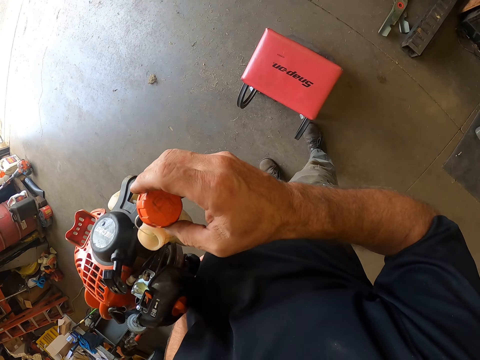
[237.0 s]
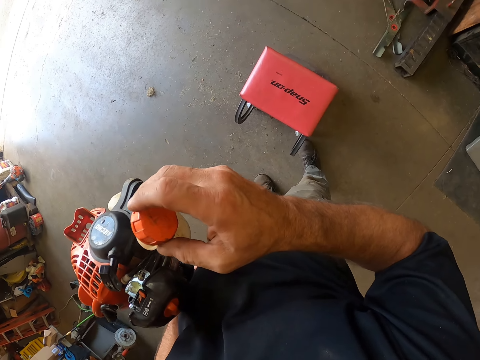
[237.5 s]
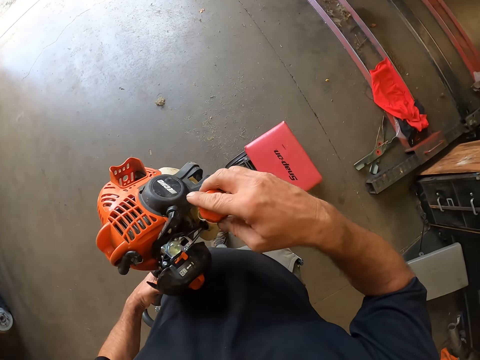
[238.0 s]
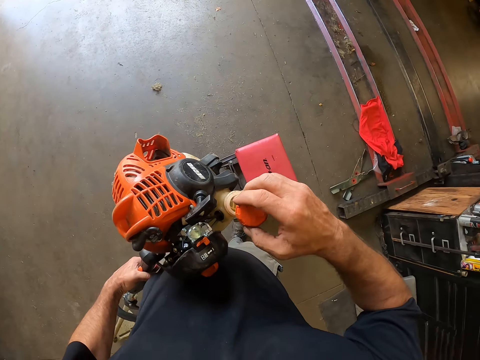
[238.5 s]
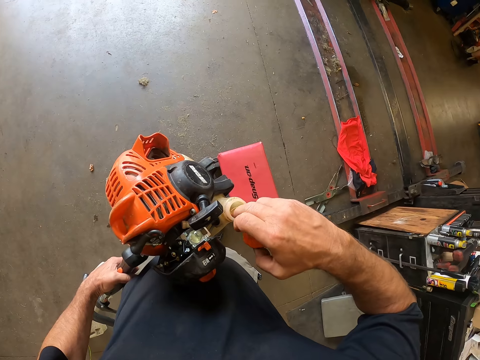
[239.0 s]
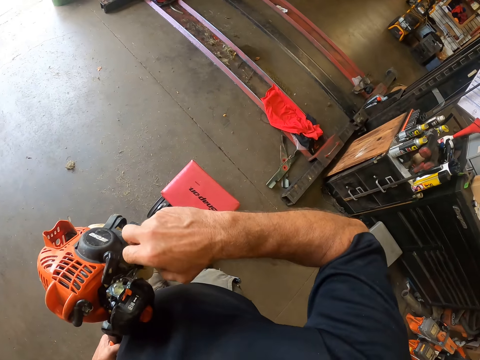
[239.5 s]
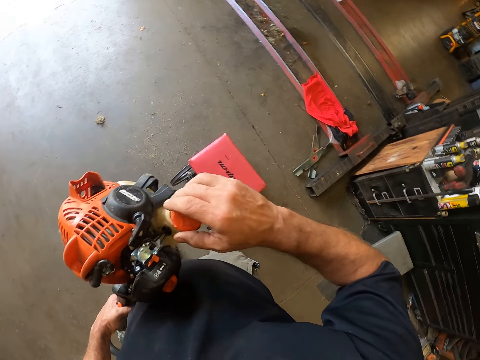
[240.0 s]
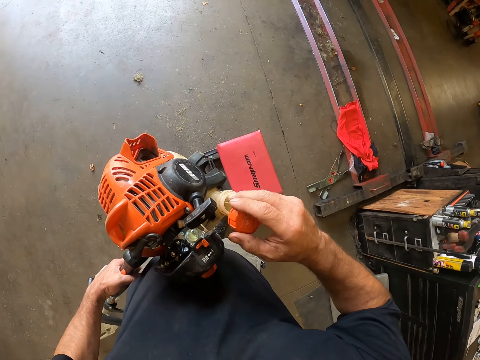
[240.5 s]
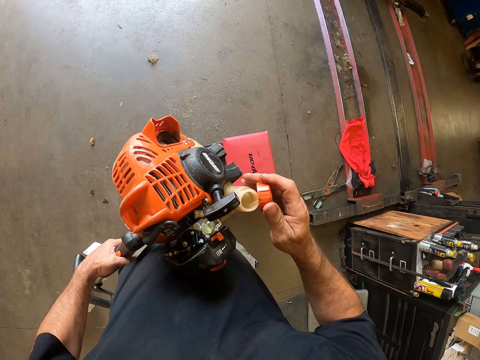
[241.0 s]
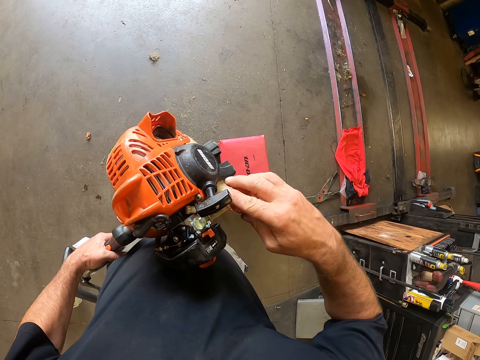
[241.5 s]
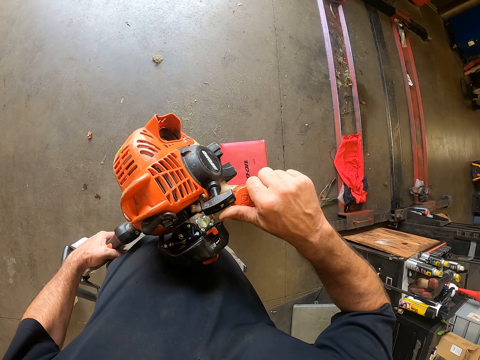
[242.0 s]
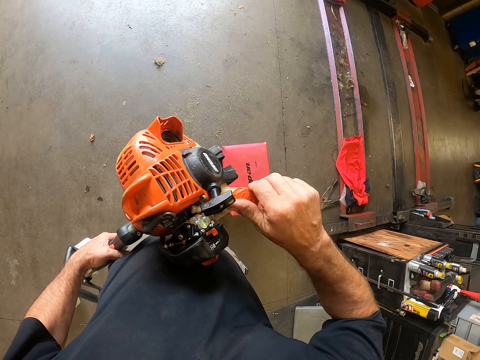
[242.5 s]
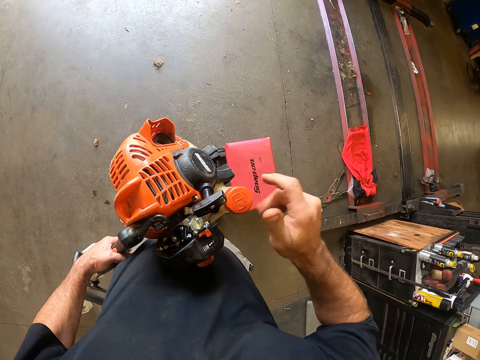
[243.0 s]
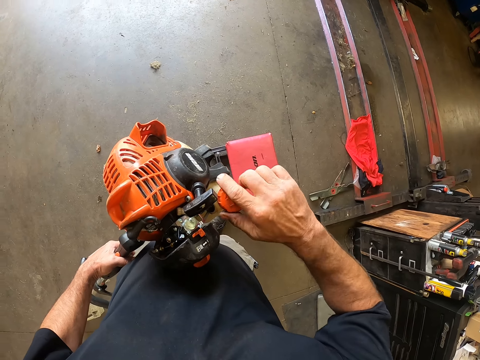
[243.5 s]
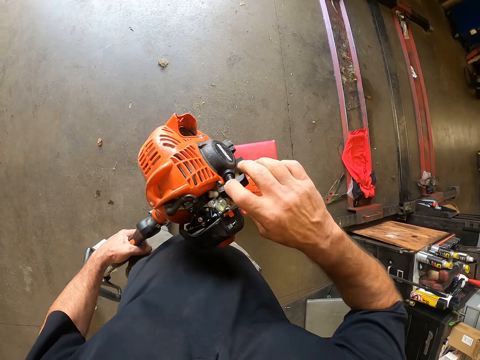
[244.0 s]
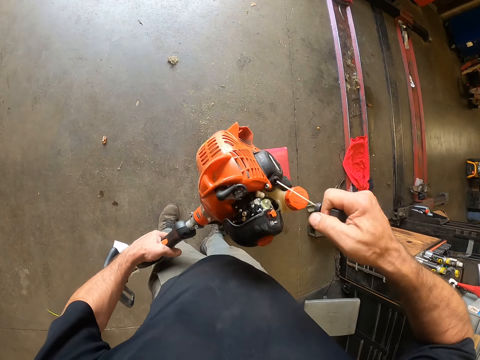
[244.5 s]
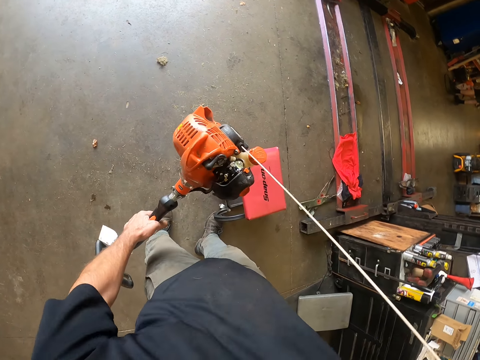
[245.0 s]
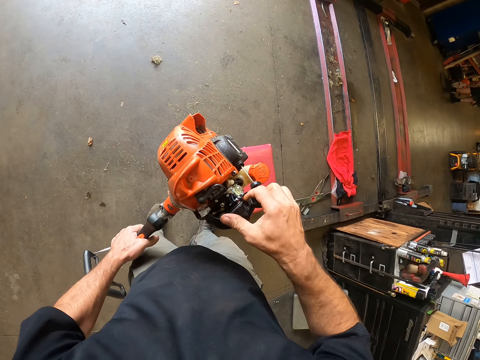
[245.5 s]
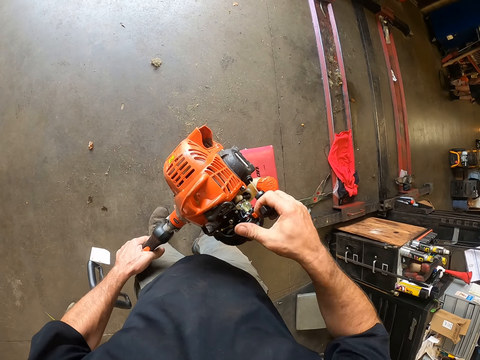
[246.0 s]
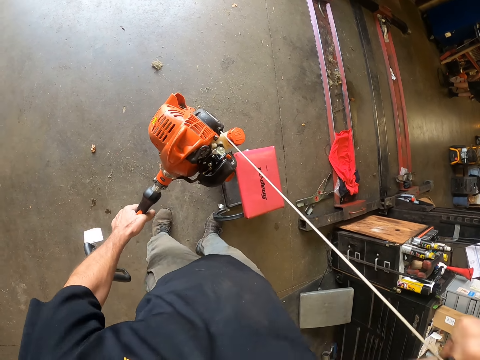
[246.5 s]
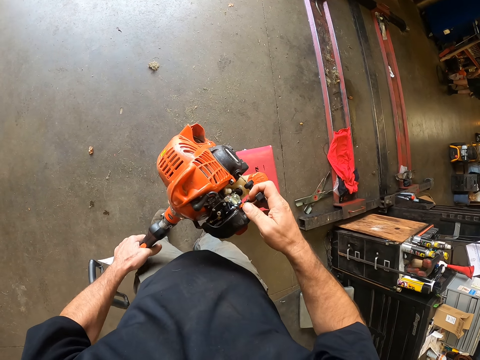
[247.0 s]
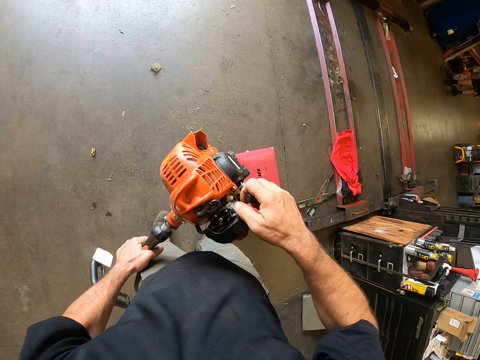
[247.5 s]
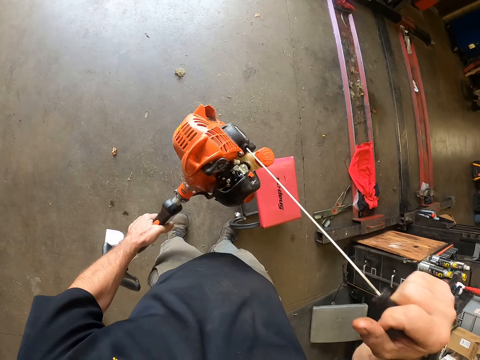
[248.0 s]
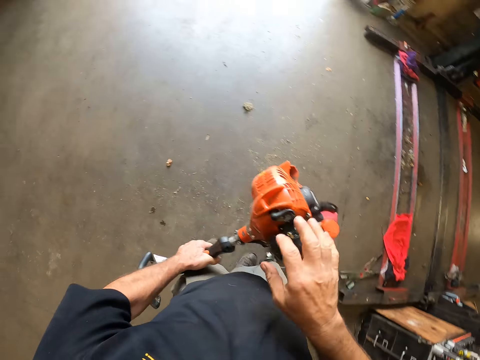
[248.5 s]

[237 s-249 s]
The camera wearer places another finger of his right hand into the fuel tank of the grass trimmer. He covers the fuel tank of the grass trimmer with the cap in his right hand. He pulls the starter handle of the grass trimmer with his right hand. He pushes the first switch of the grass trimmer with his right hand.

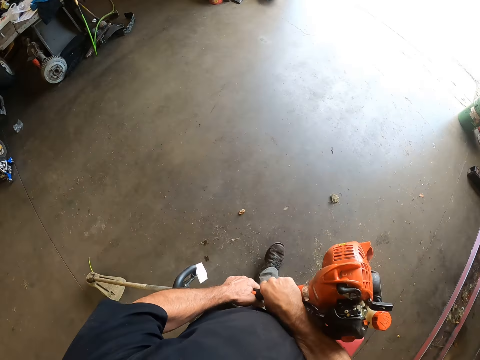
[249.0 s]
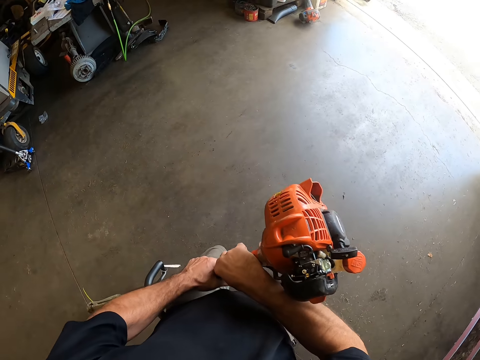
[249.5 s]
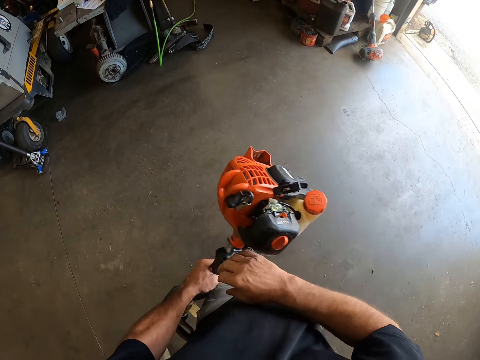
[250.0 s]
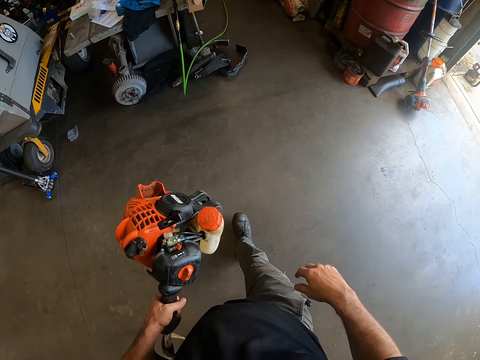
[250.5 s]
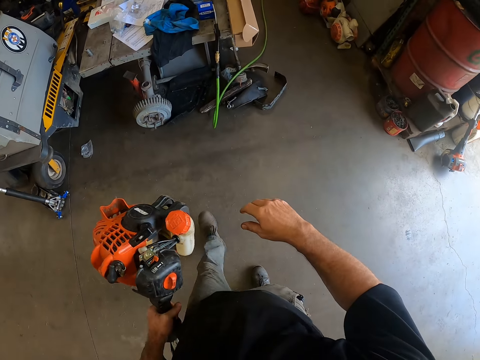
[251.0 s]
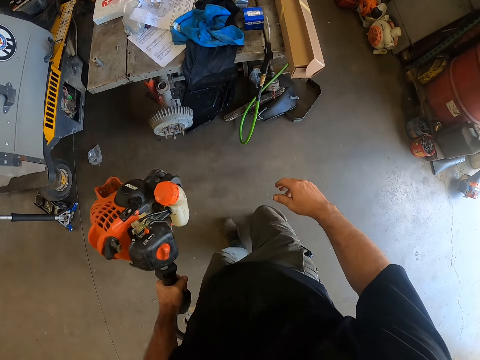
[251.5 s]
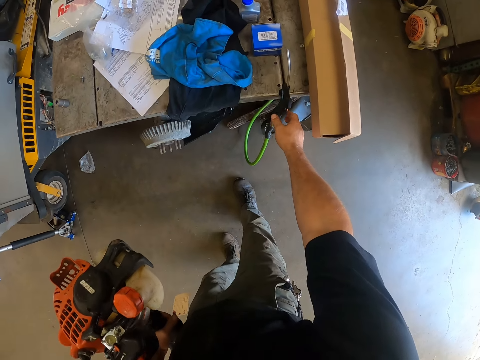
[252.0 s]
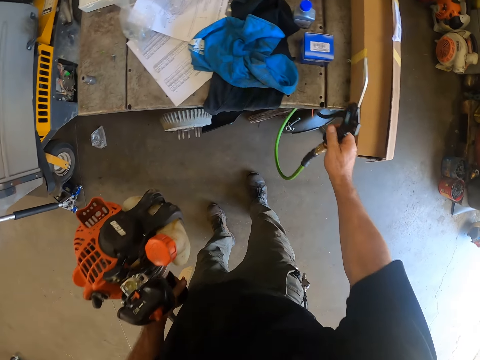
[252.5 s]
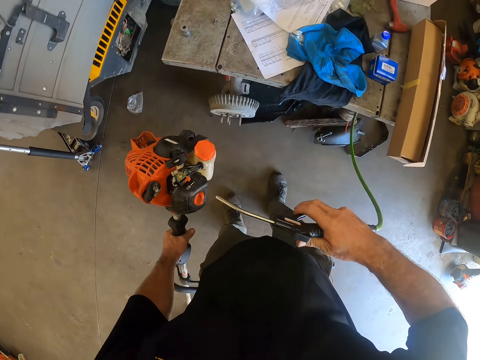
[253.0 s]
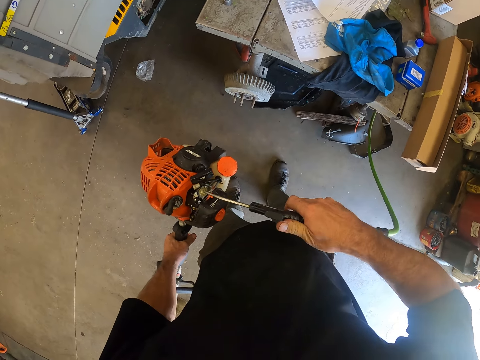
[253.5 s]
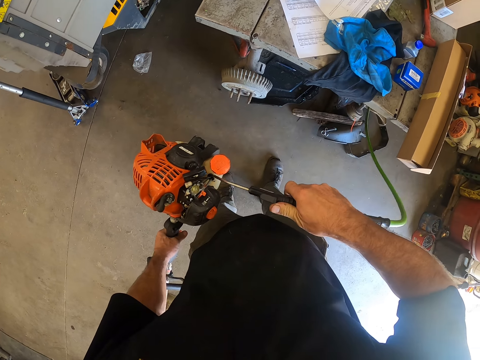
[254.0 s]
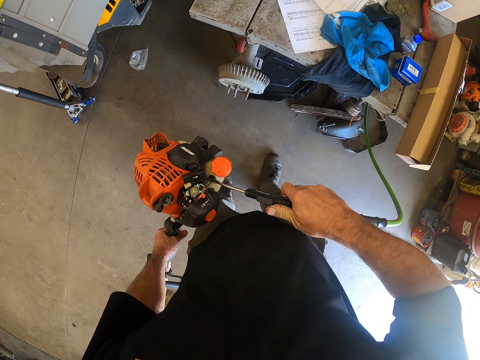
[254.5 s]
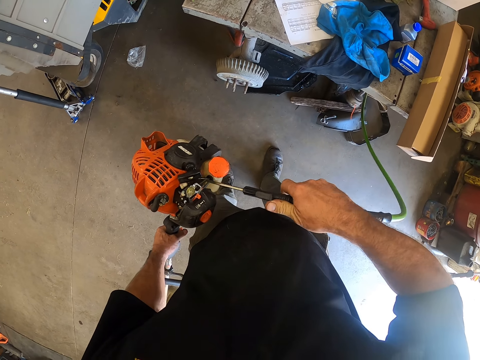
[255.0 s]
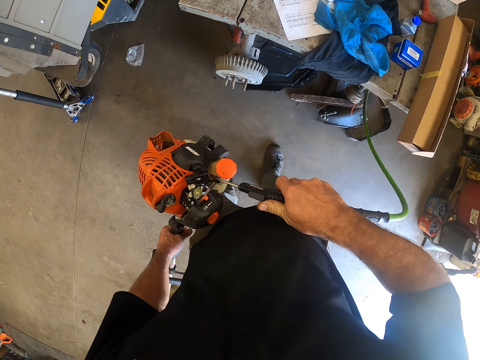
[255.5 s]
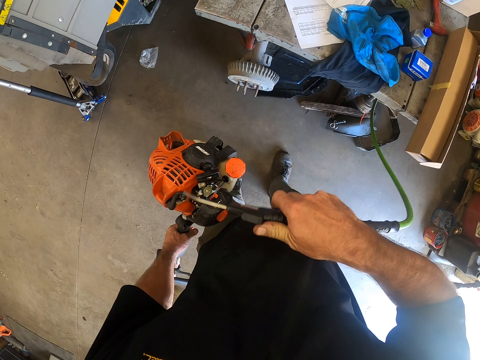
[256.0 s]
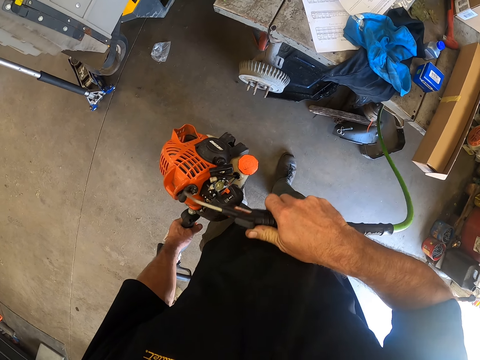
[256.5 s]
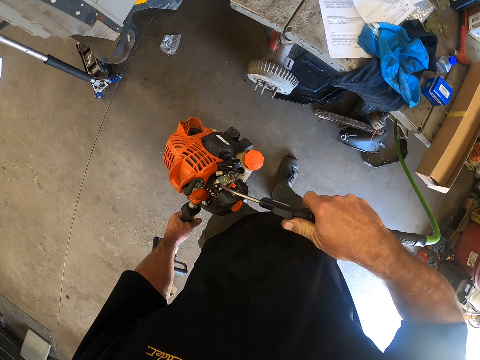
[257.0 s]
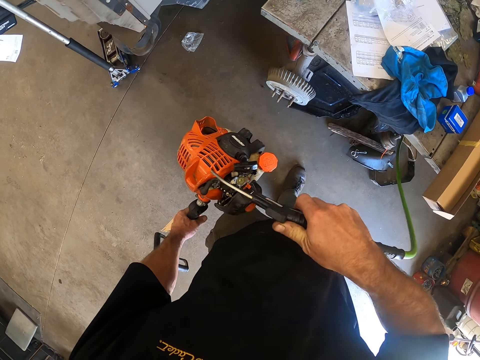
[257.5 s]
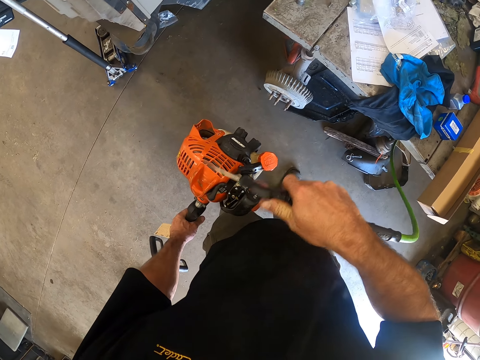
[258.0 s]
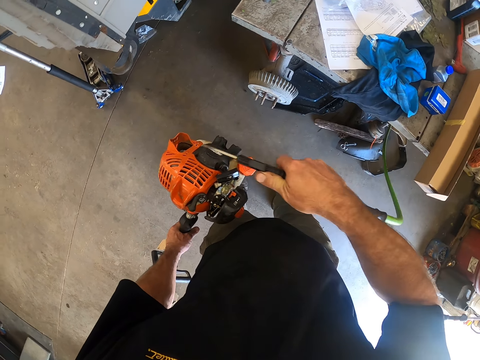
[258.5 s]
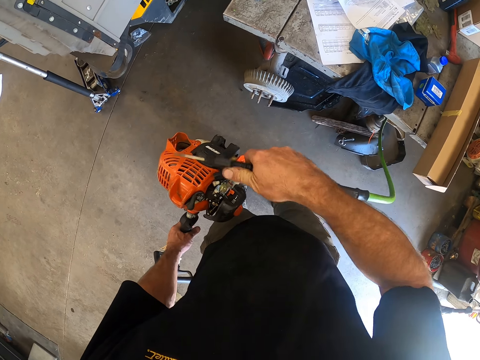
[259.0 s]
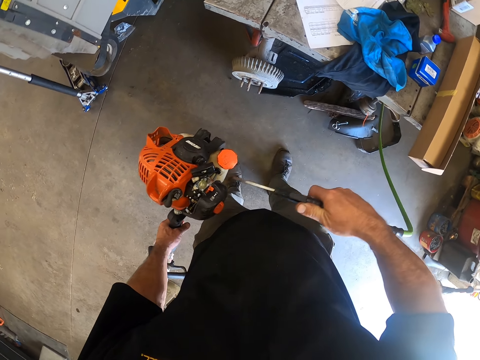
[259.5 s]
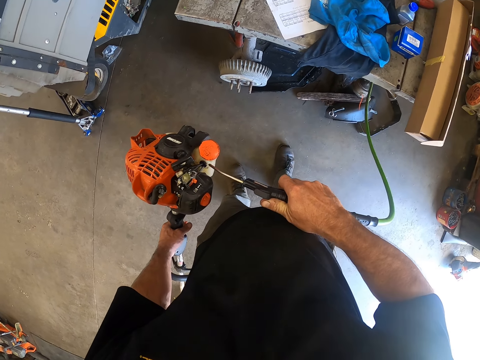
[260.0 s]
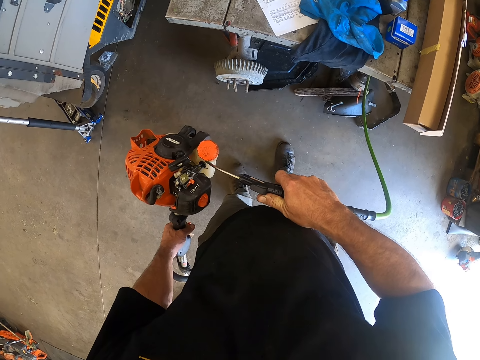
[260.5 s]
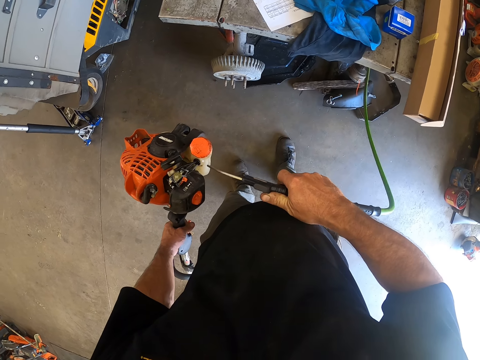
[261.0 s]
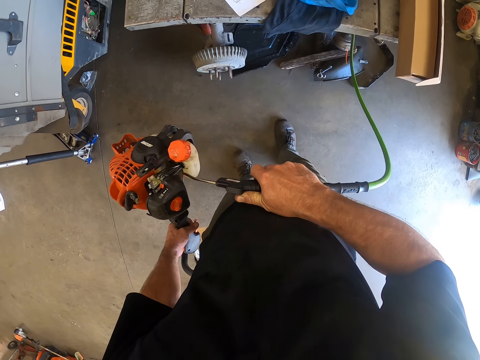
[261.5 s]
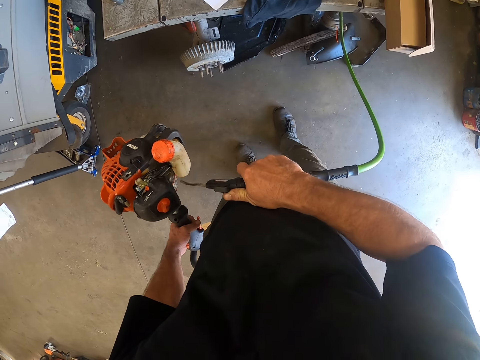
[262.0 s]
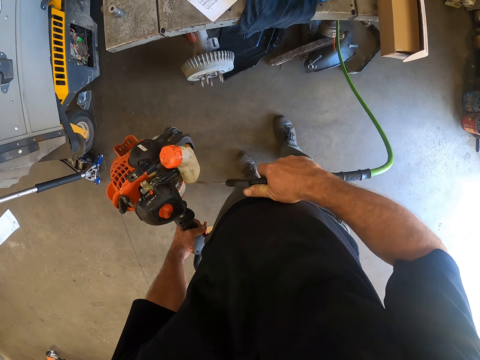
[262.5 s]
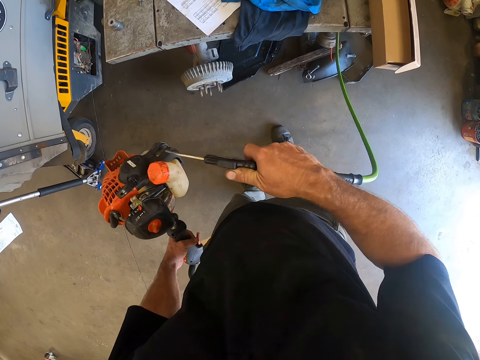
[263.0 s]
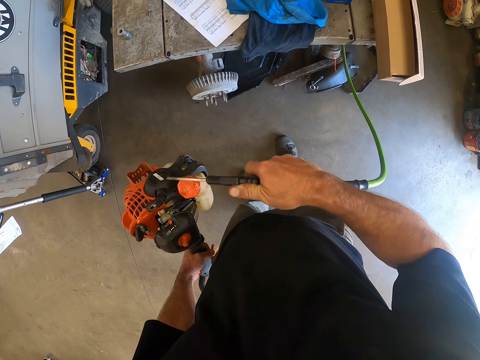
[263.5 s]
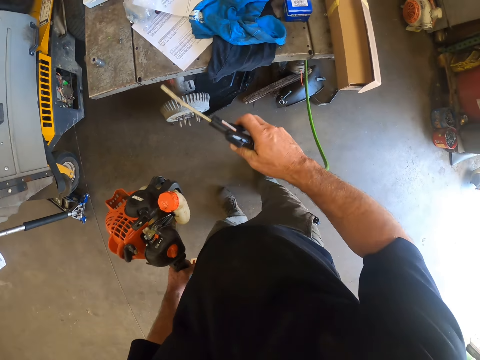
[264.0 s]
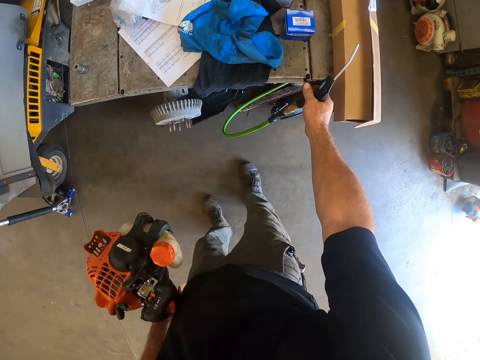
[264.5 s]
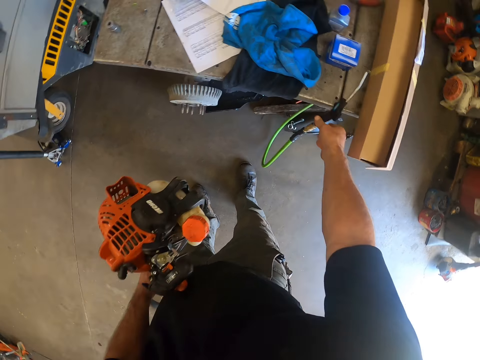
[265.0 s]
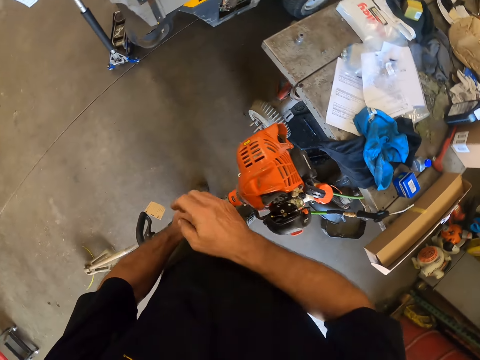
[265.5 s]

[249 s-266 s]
The camera wearer walks towards a hose pipe. He picks up an air blow gun from a table with his right hand. He blows the grass trimmer or grass cutting machine with the air blow gun in his right hand. He puts the grass cutting machine on the table. He places the air blow gun on the table with his right hand.
